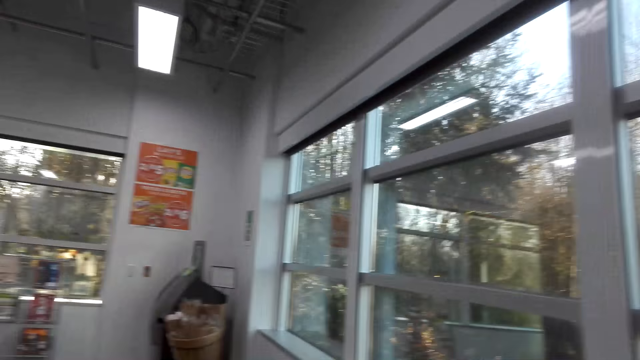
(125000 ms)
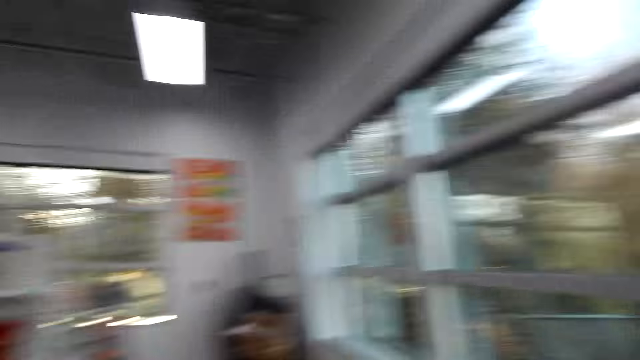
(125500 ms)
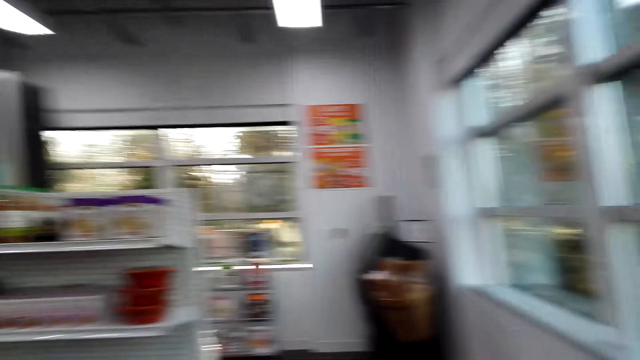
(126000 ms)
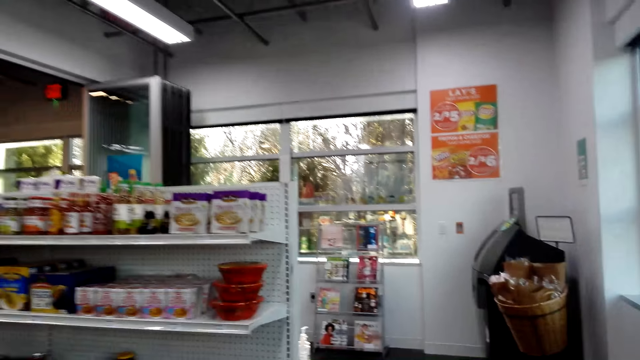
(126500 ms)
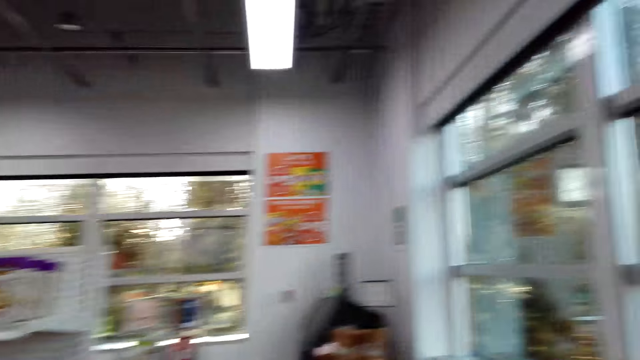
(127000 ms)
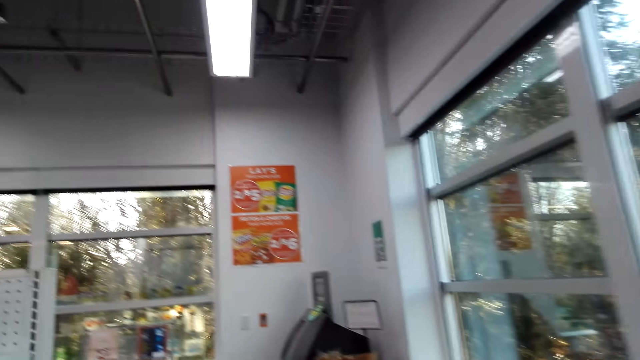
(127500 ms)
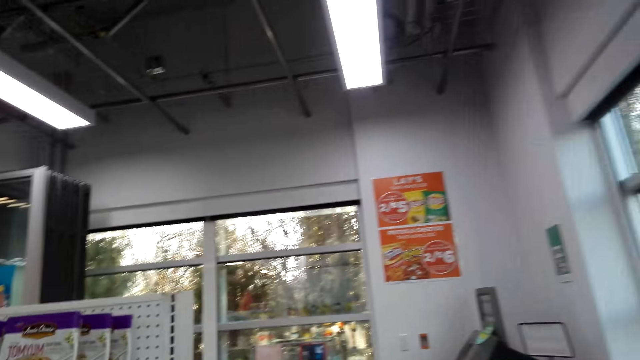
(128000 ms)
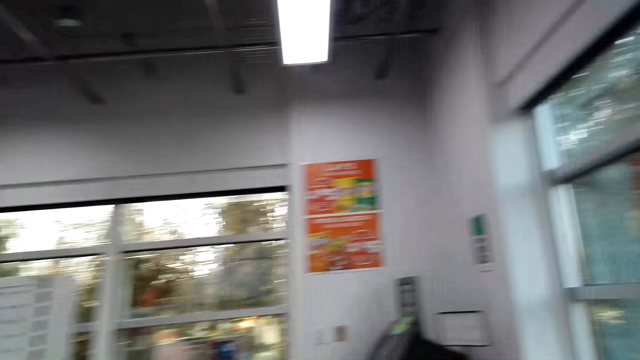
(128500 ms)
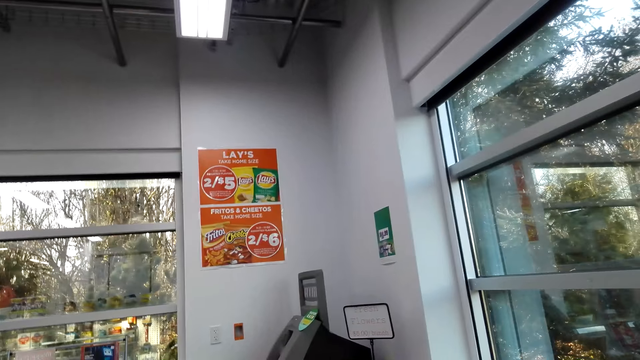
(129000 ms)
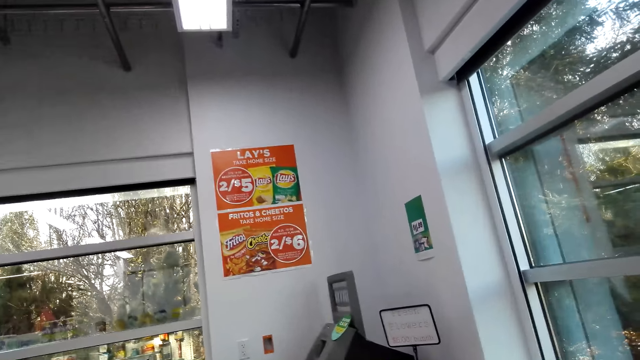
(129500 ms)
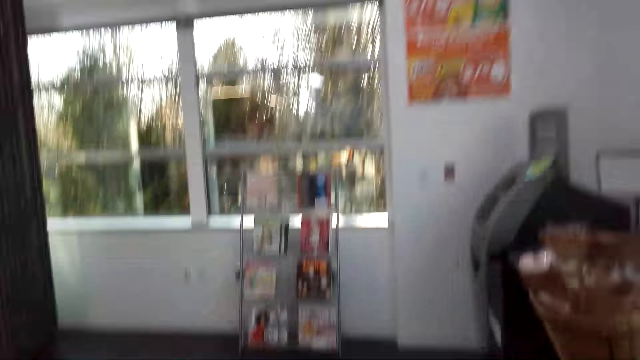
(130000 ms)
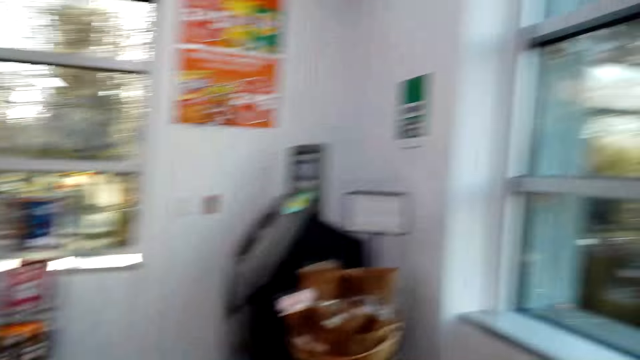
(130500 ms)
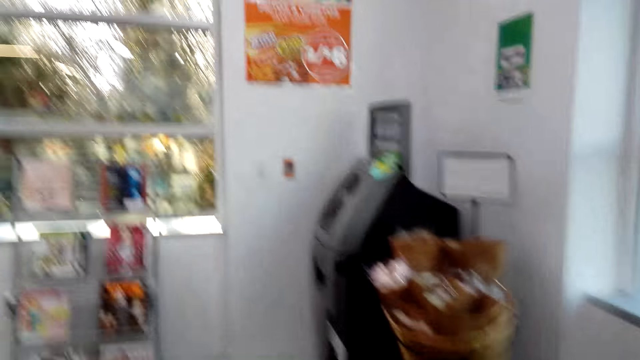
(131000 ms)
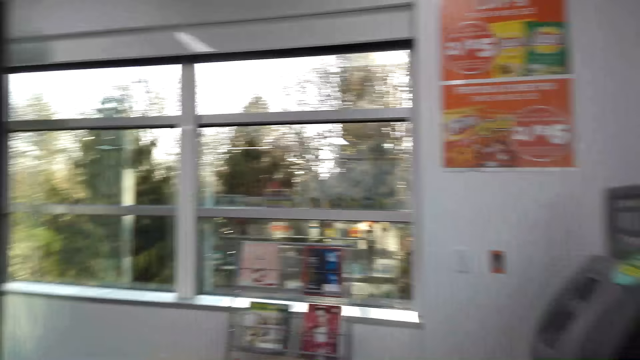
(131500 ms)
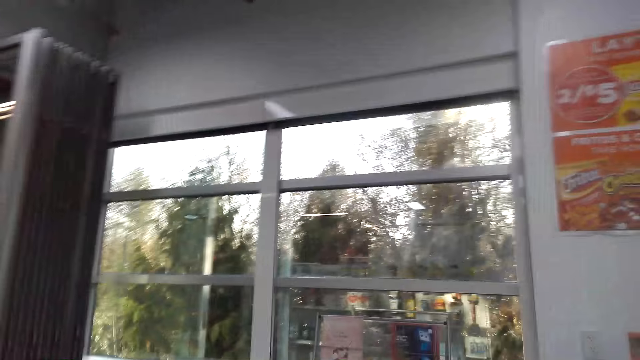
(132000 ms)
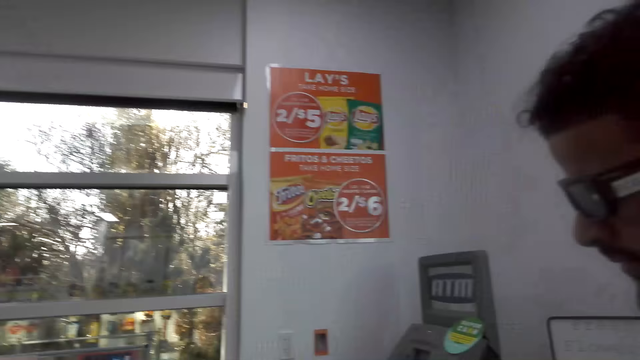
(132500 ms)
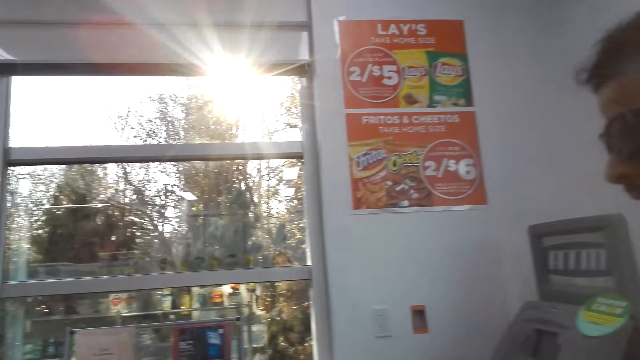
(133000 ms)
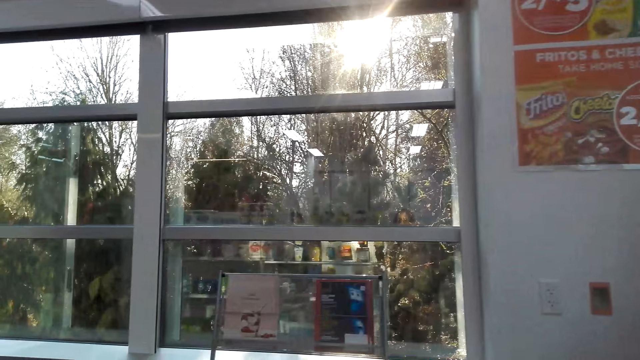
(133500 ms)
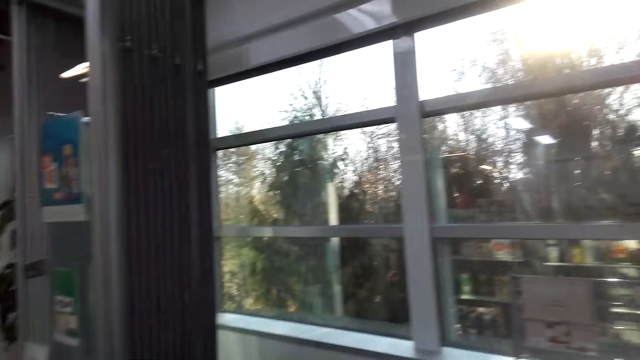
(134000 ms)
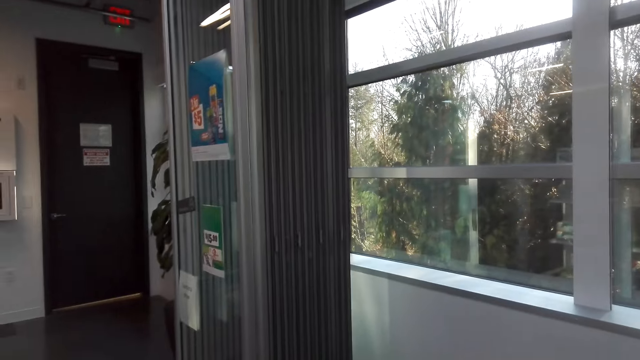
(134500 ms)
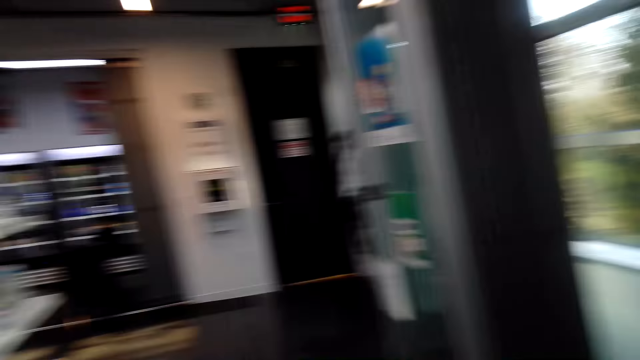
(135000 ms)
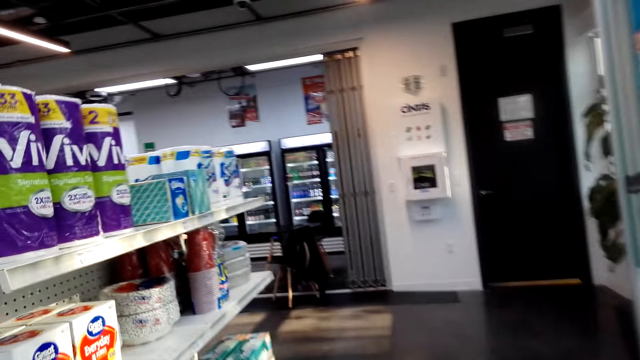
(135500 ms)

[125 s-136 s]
The camera wearer converses with a person. They walk around the shop.

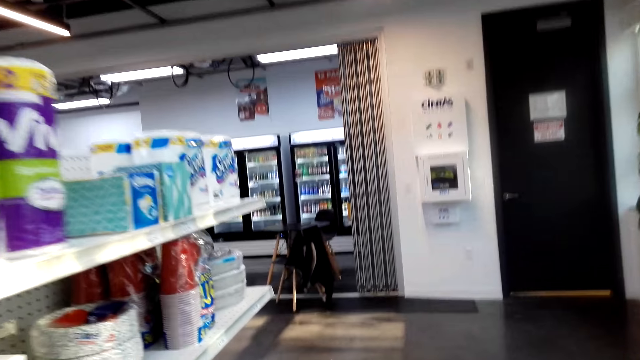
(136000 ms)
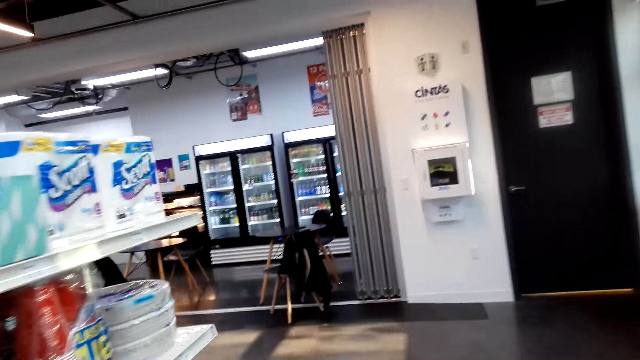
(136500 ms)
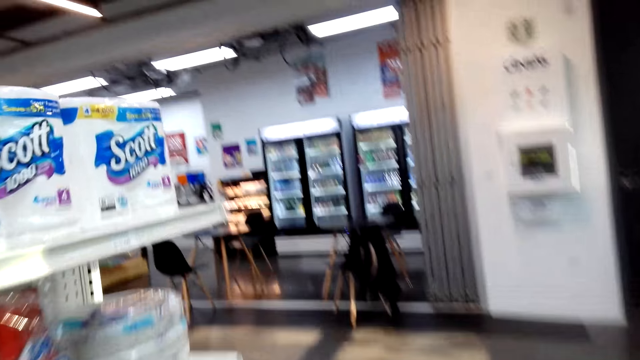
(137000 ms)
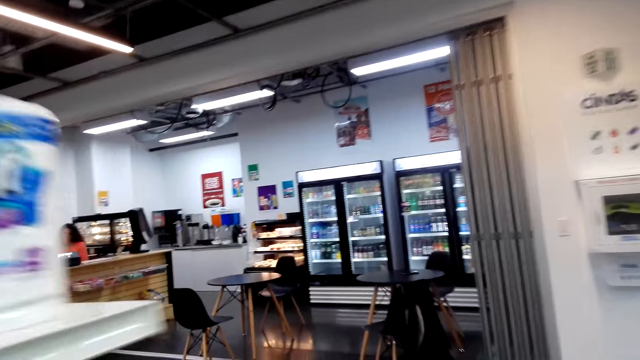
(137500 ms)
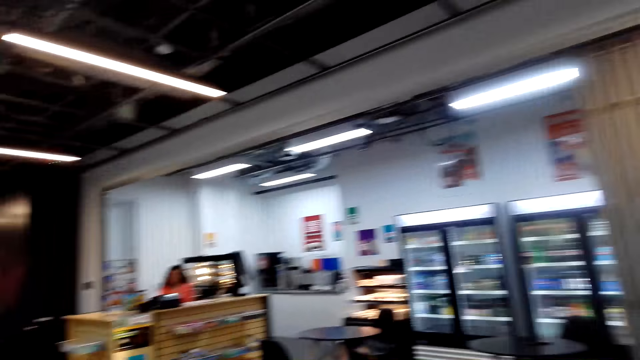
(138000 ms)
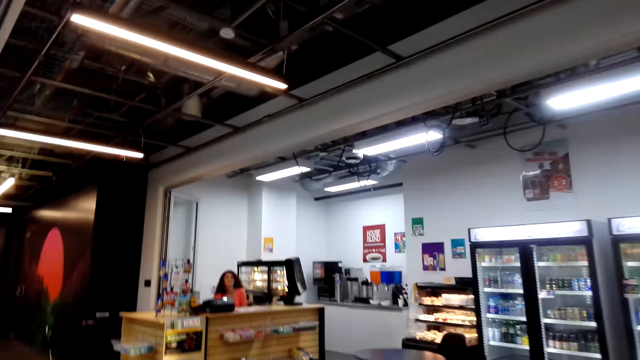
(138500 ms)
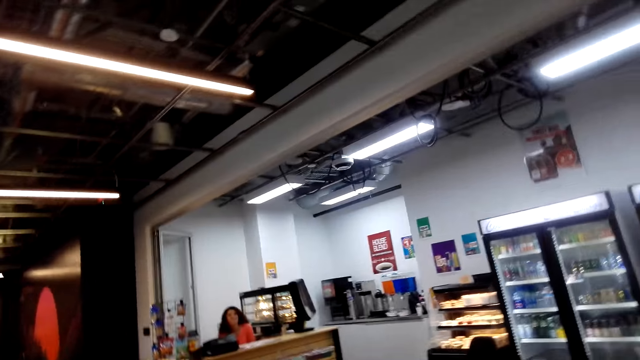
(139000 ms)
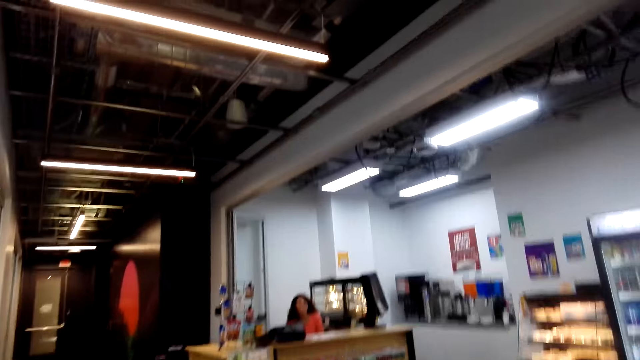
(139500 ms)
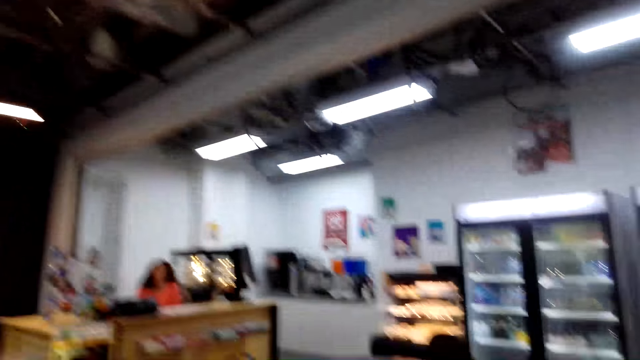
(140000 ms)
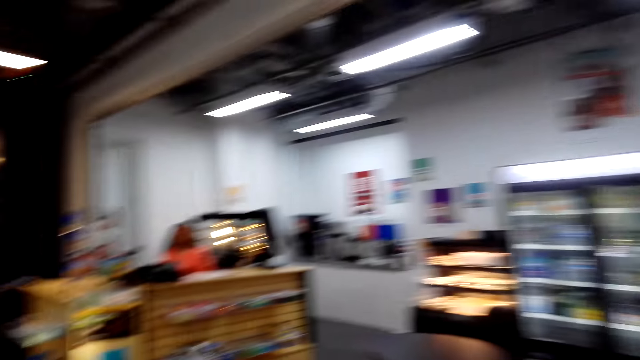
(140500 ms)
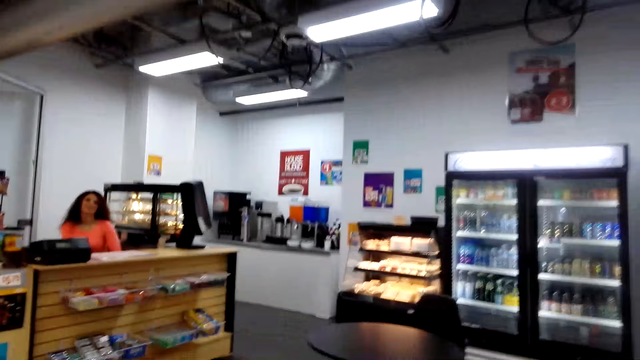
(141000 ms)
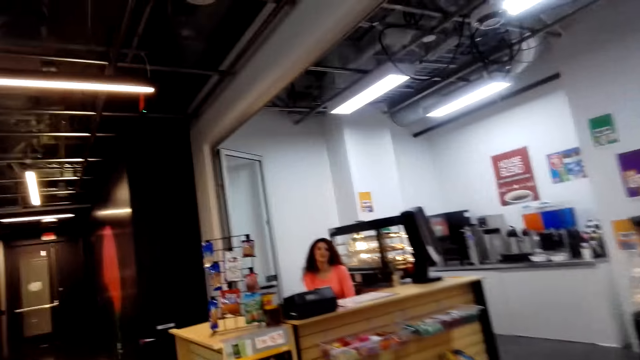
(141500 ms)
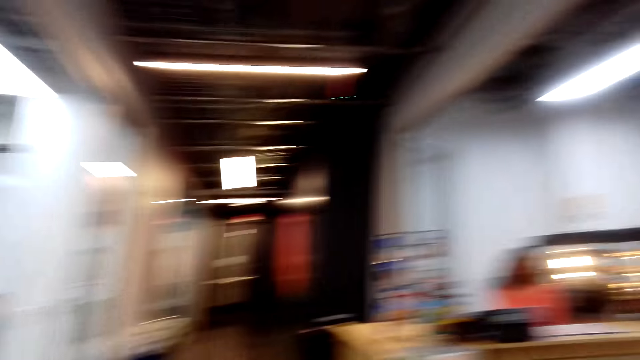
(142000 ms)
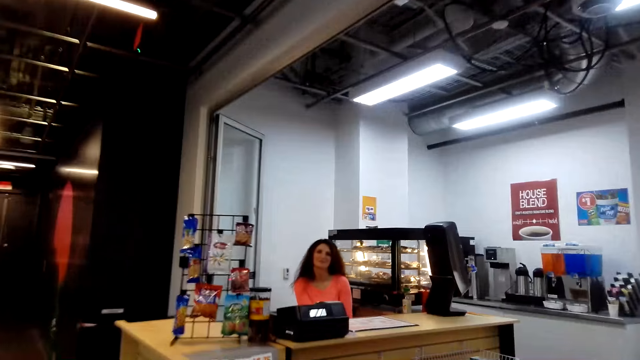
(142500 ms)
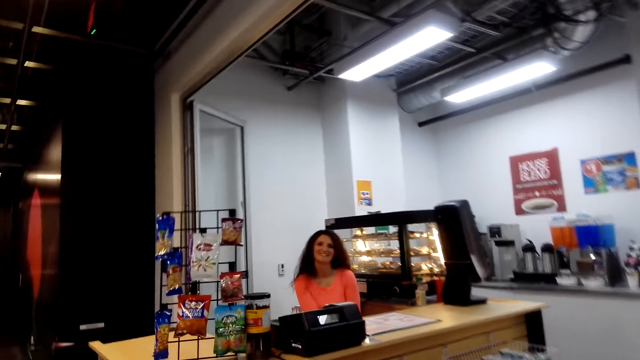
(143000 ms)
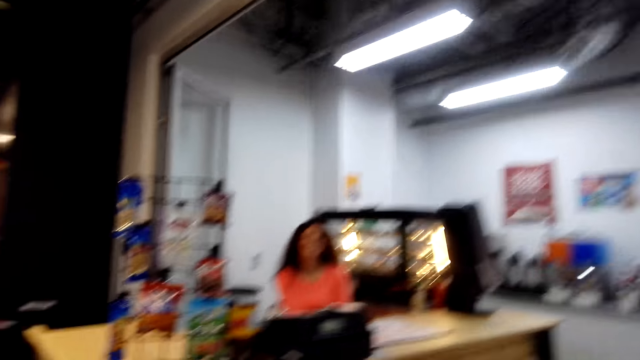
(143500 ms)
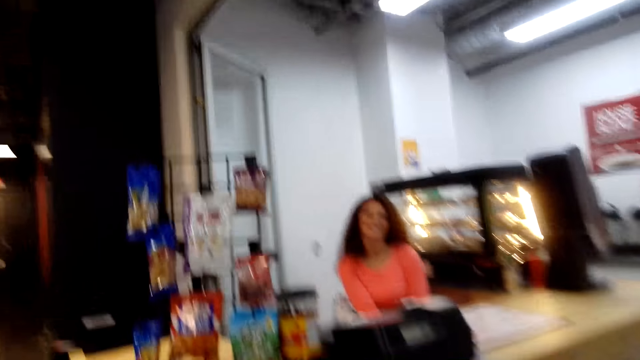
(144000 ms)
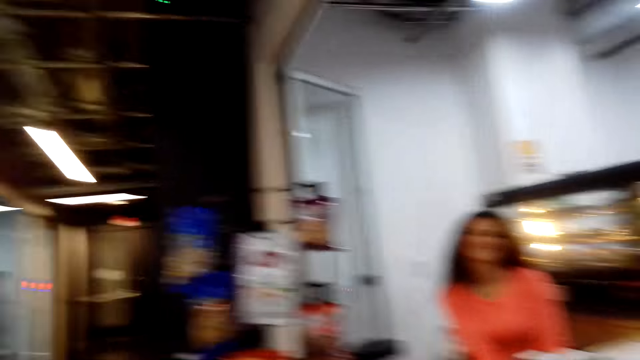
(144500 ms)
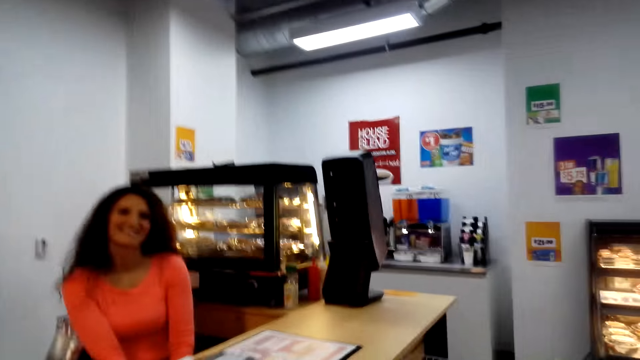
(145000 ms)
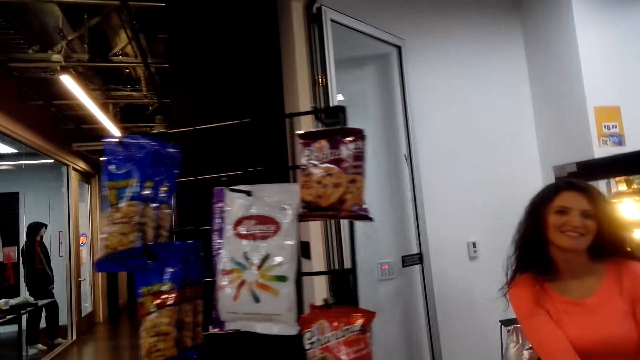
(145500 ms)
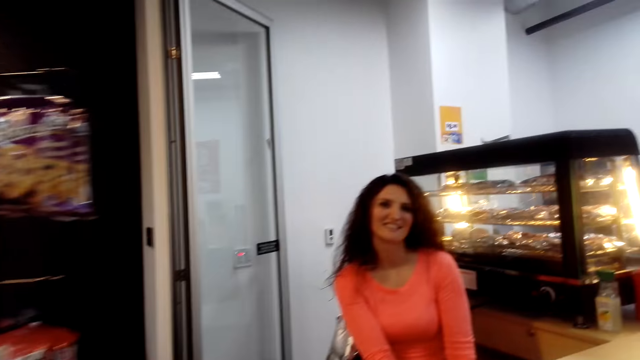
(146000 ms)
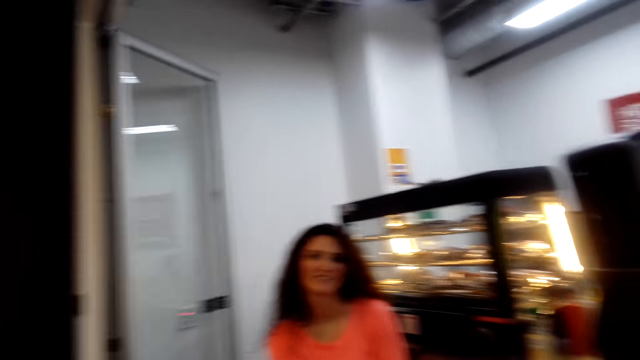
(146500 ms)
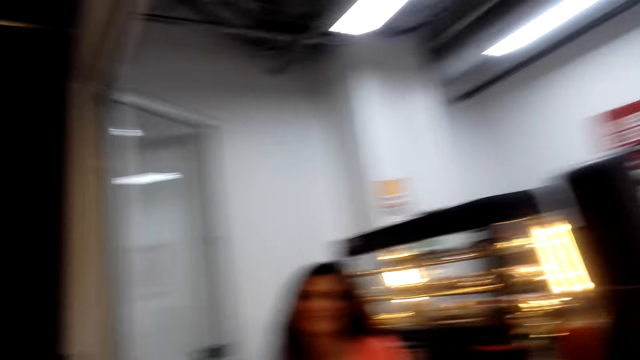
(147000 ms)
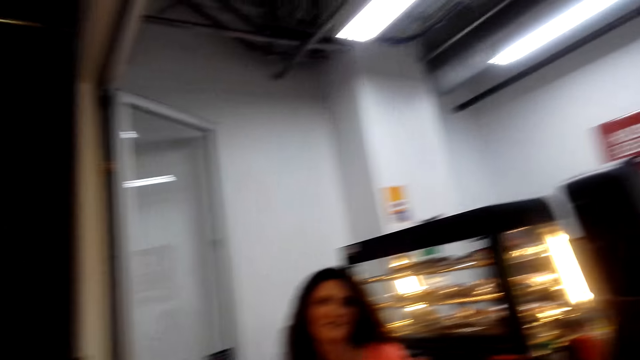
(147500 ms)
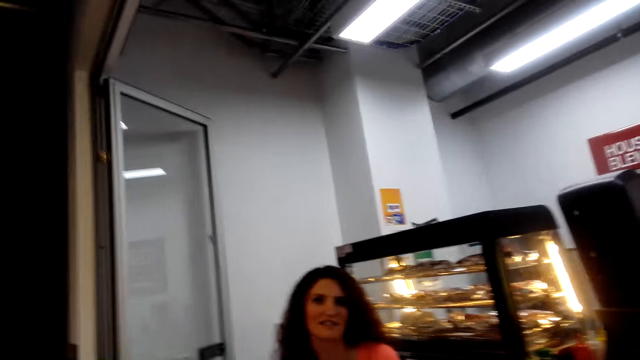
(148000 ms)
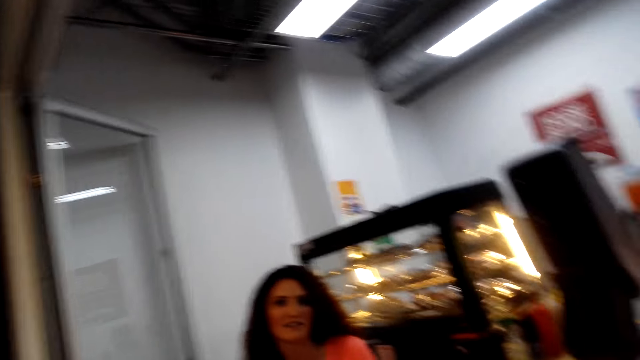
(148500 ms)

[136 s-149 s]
The camera wearer converses with a person. They walk around the shop with the person. They greet a woman, the cashier. They converse with the woman. They are walking to the counter.
